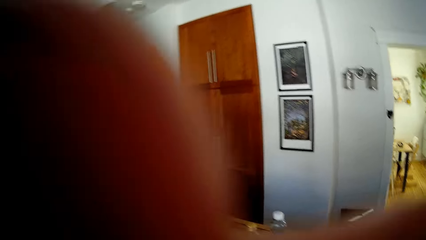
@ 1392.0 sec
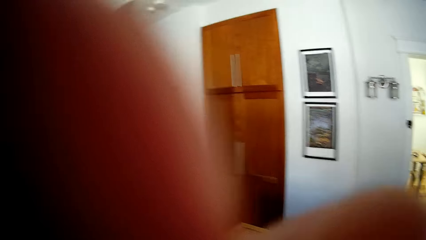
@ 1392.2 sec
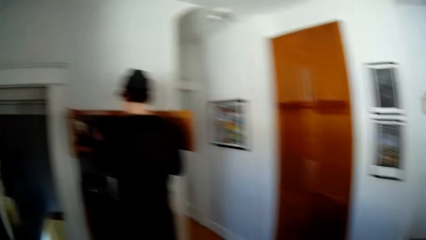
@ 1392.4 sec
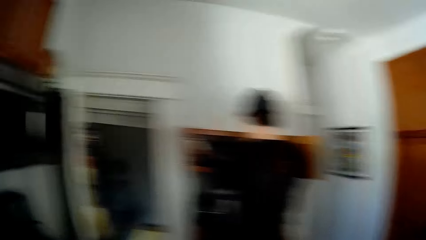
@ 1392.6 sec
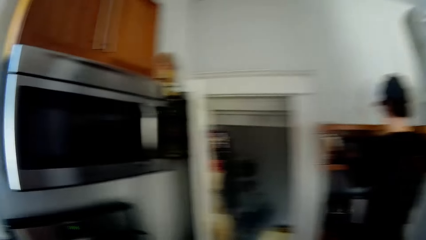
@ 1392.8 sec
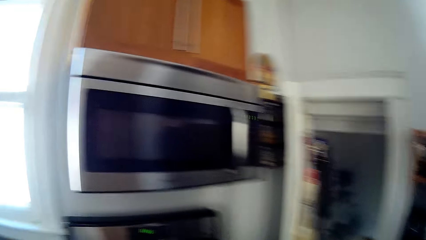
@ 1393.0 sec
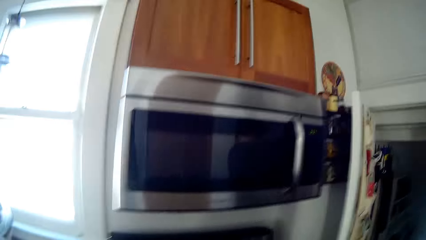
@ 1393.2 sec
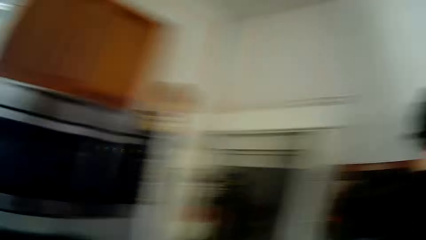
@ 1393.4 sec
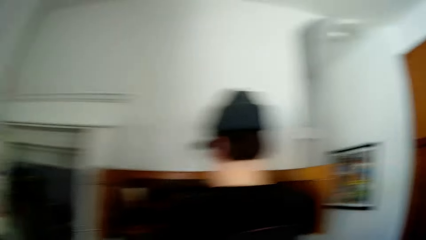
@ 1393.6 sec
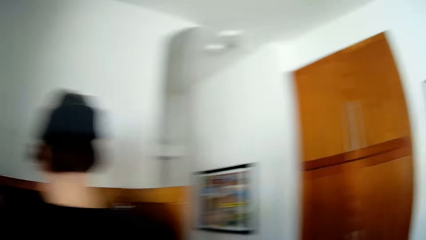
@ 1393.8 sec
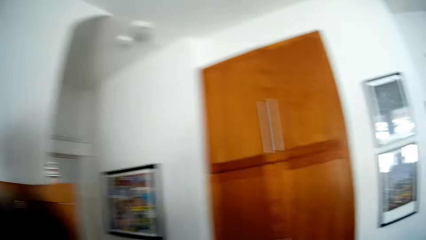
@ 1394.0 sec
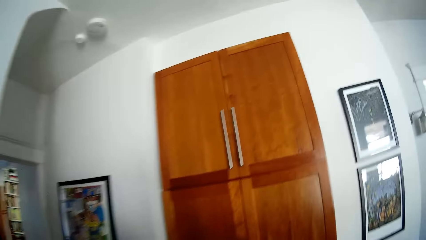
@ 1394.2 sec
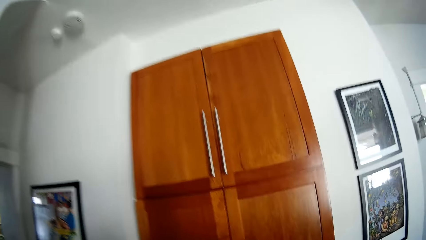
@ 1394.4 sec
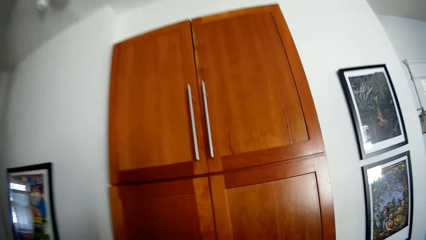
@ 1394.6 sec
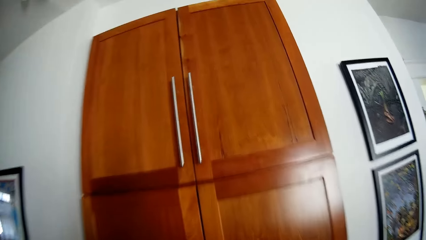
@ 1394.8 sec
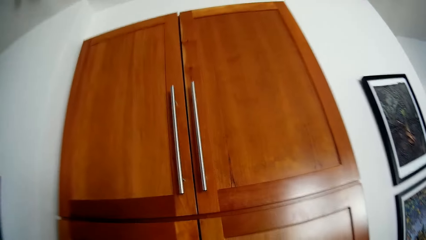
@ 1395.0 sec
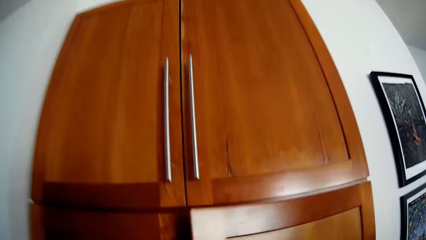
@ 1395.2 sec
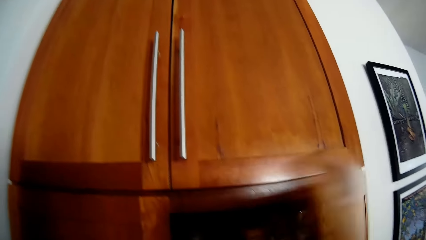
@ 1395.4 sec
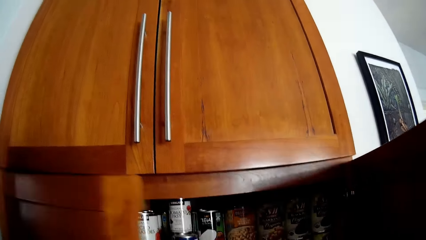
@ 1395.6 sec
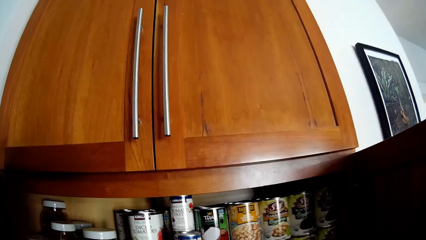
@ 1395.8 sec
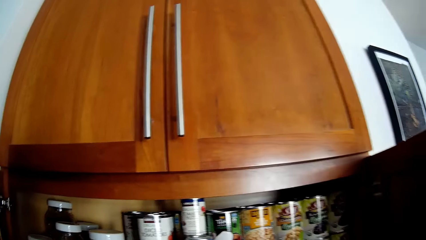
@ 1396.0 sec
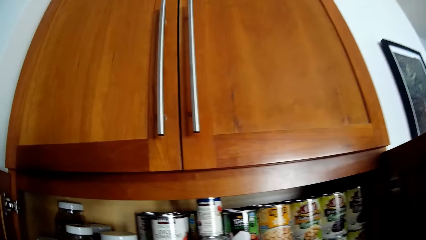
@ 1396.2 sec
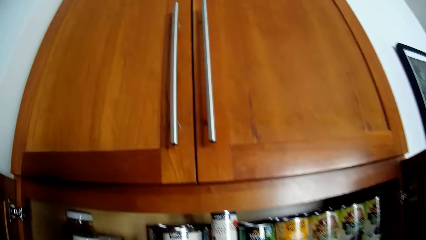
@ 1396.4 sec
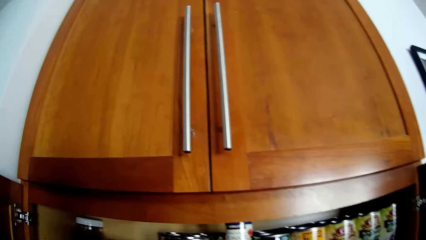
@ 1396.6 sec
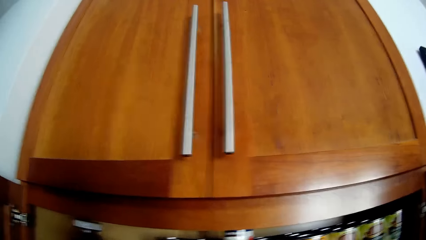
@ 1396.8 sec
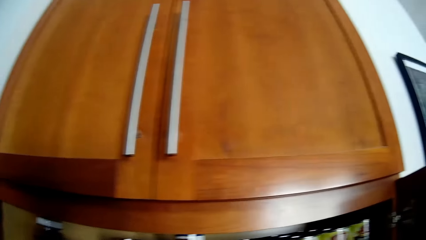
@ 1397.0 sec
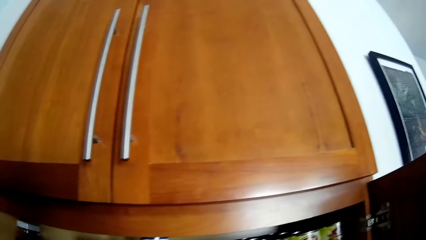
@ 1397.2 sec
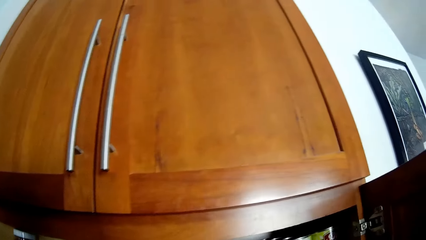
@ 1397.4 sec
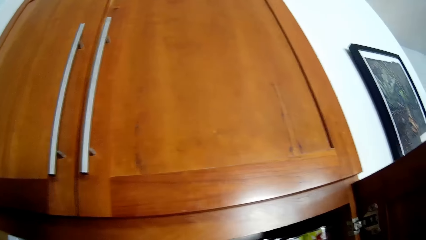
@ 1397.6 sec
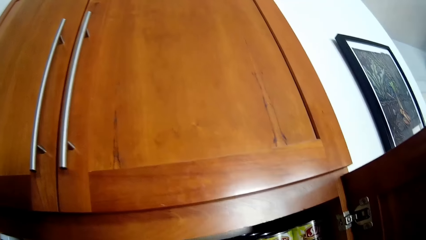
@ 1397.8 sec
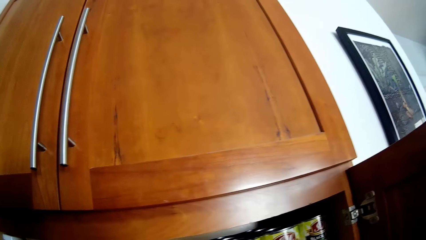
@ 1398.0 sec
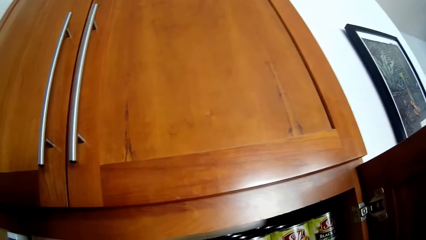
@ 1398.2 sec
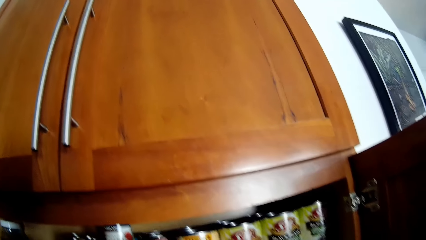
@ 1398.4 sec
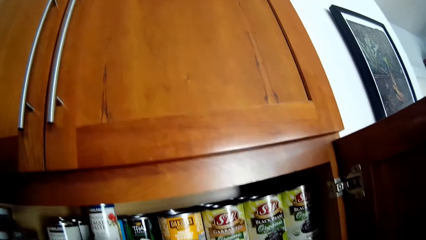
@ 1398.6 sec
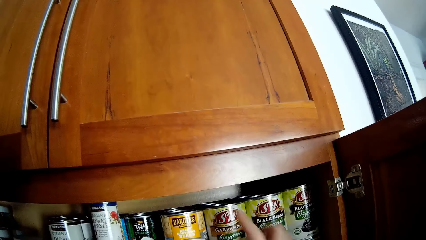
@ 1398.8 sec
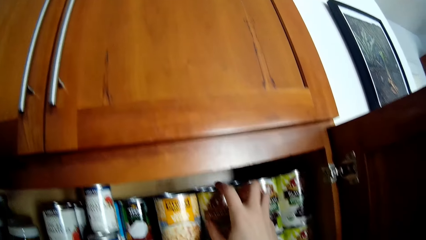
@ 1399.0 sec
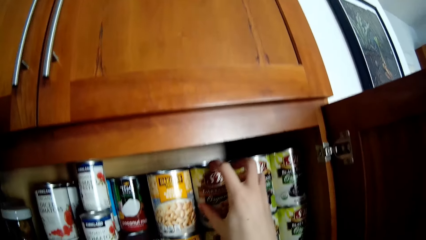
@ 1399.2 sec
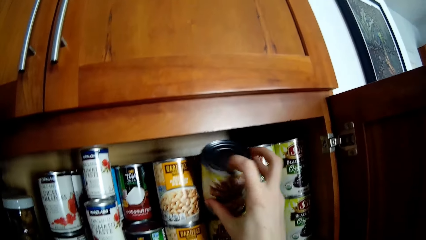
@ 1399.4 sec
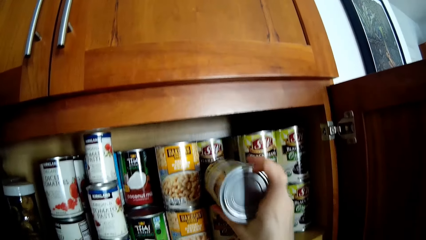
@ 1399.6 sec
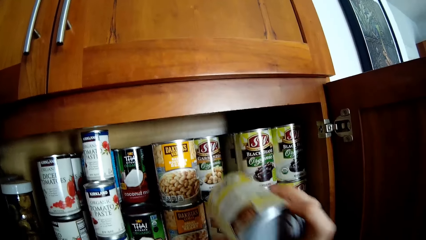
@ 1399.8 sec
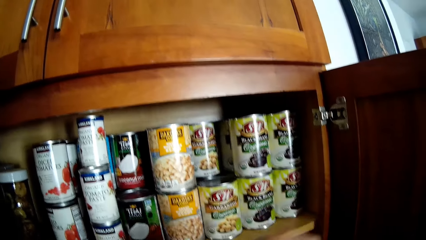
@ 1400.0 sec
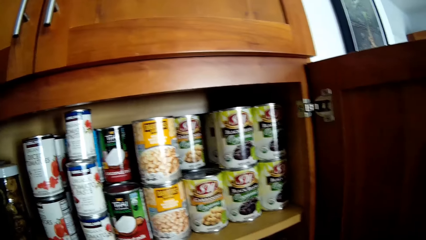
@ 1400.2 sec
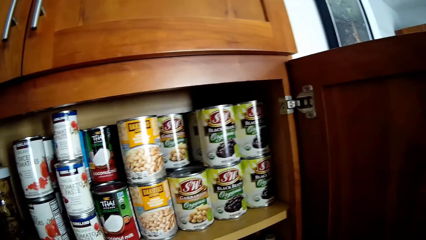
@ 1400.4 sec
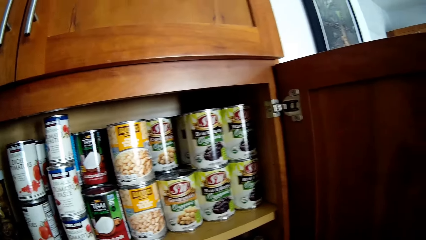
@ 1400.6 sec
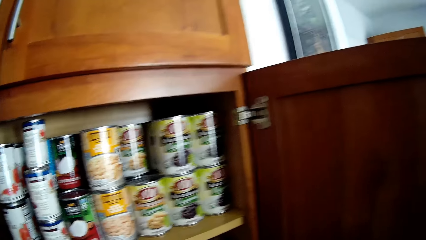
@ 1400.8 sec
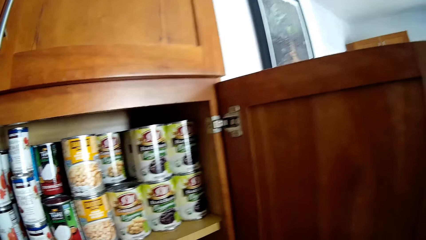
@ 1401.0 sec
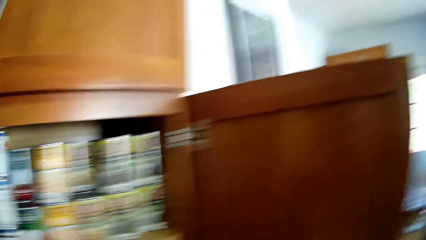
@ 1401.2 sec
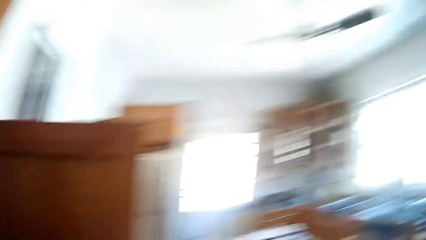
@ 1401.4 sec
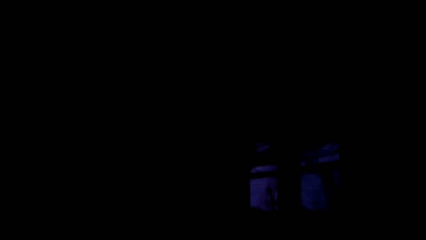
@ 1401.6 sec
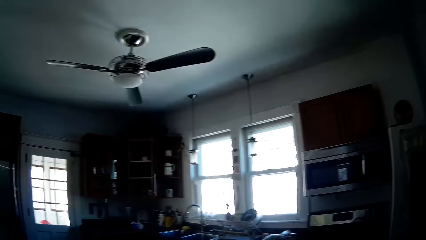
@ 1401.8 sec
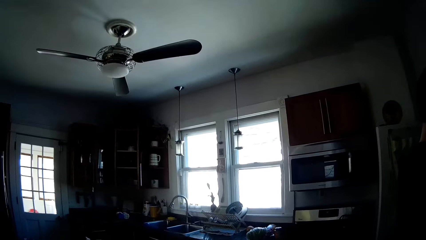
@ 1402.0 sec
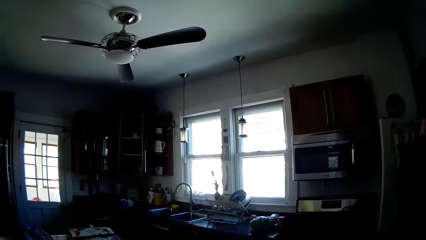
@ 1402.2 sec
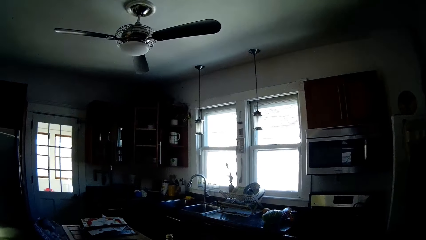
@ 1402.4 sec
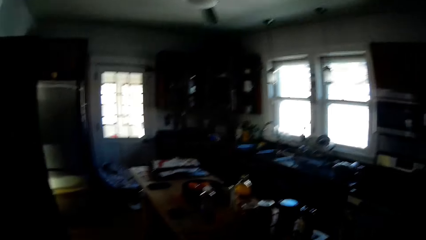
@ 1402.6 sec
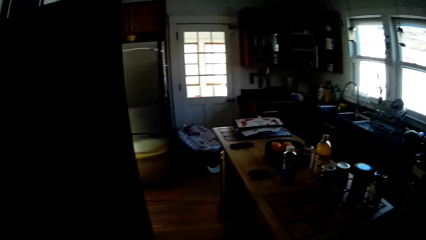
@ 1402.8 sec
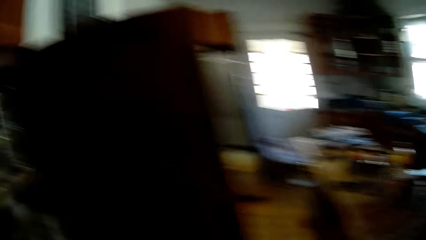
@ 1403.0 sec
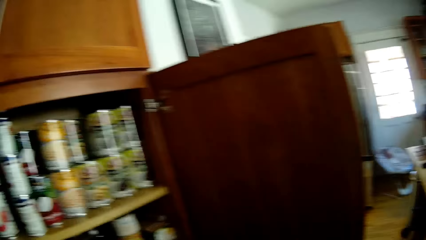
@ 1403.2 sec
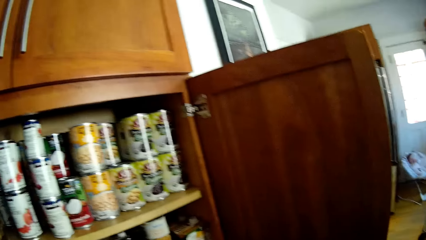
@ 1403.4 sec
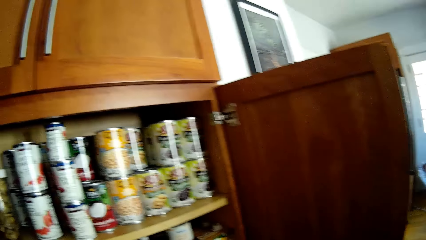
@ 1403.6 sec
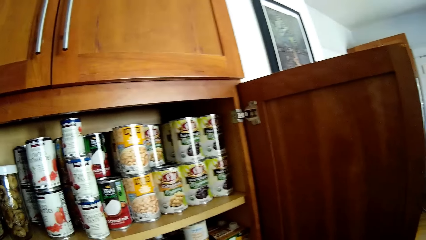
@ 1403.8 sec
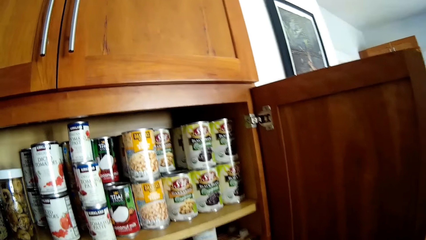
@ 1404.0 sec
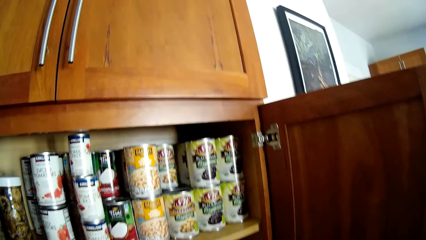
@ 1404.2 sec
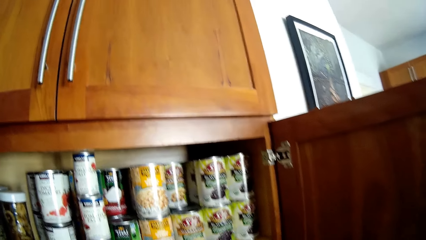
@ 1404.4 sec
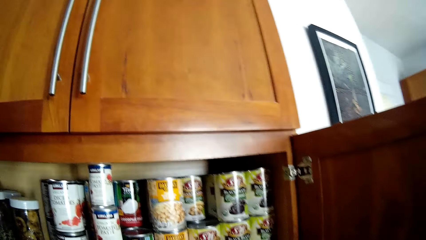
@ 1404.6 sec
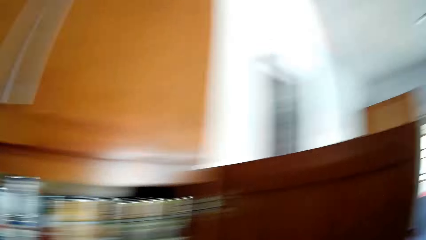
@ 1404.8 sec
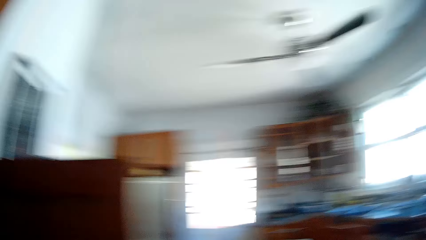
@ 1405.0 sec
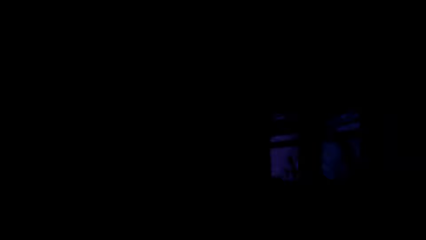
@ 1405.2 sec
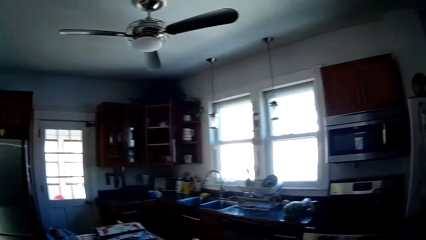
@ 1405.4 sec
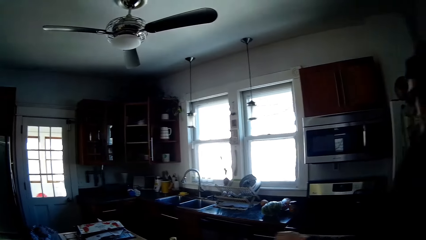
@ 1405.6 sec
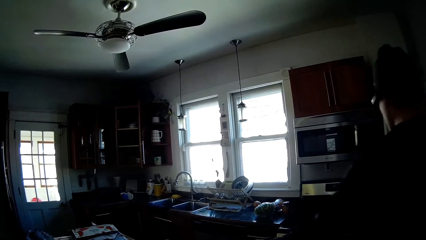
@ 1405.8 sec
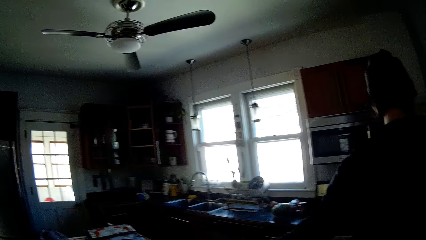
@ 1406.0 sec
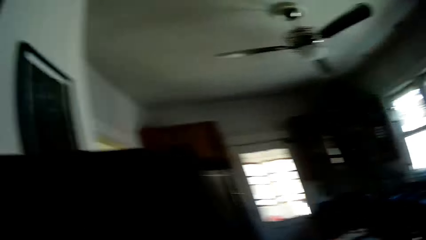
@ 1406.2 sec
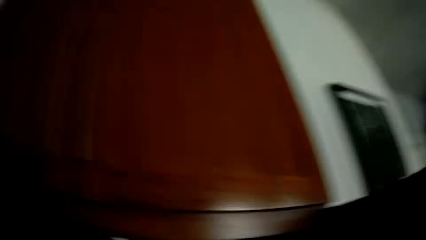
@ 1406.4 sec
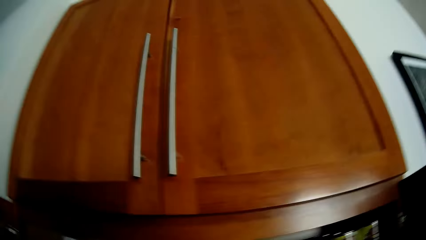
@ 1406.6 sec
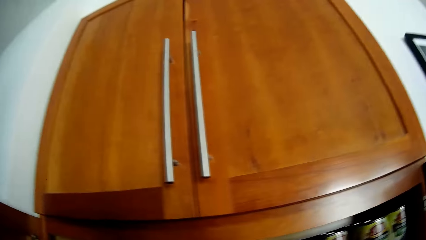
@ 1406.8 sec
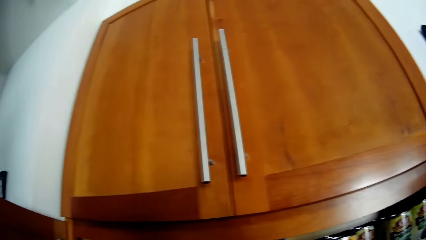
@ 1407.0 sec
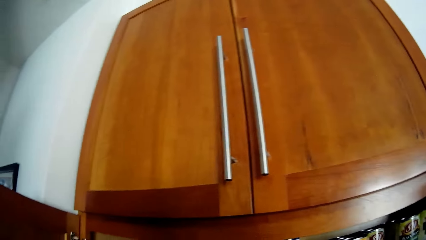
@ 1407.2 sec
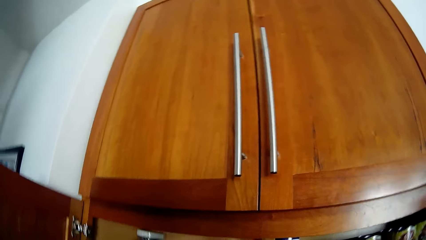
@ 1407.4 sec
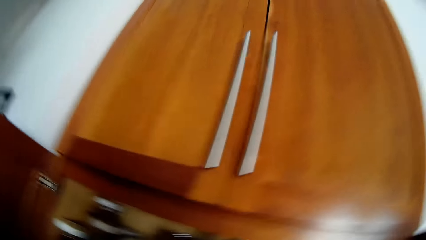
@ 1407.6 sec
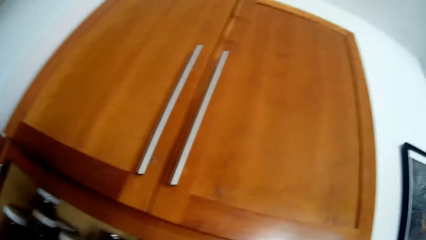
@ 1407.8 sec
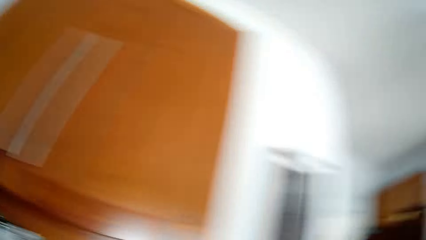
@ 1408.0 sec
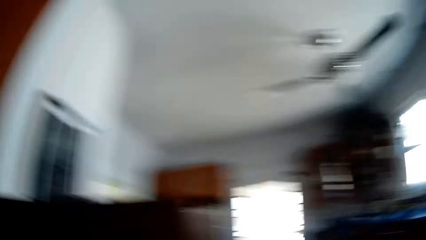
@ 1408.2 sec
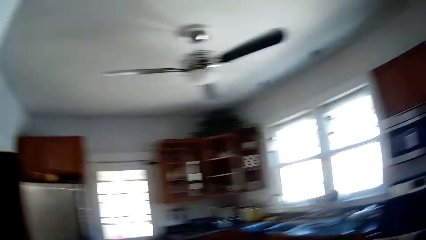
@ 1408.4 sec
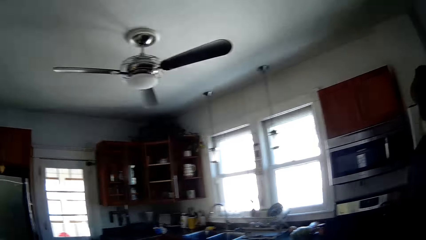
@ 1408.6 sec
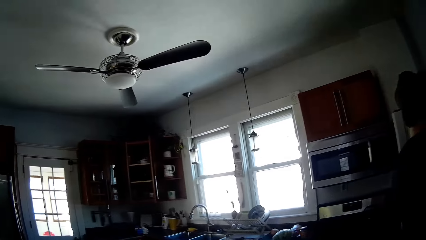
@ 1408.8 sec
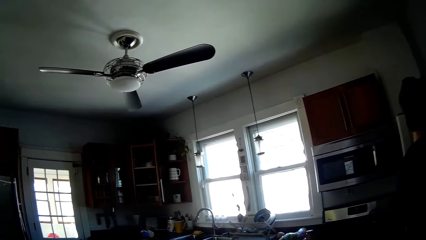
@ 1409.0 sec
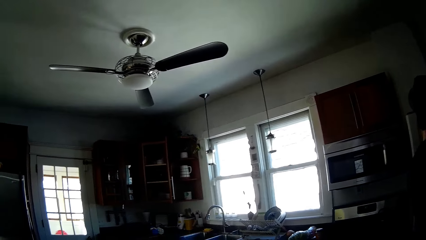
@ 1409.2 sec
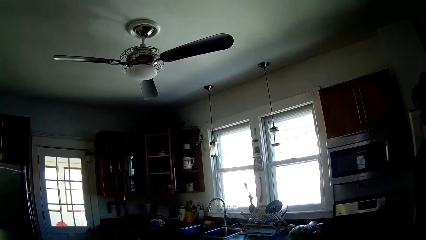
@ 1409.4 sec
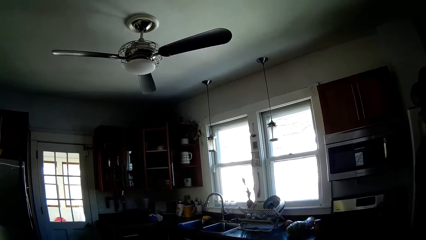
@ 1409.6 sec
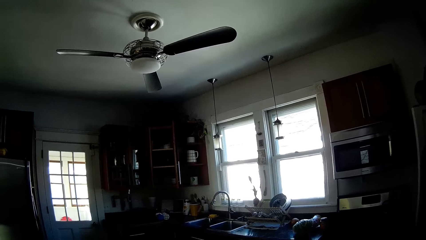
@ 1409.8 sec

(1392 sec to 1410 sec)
The camera wearer touches her face with her right hand. She opens a cupboard with her right hand. She opens the cupboard with her left hand. She picks up a can of canned beans from the cupboard with her right hand. She looks around.
